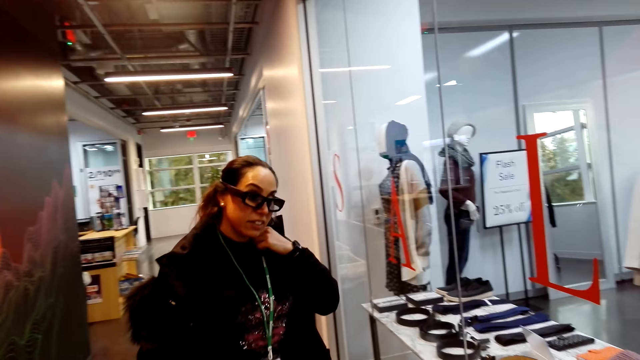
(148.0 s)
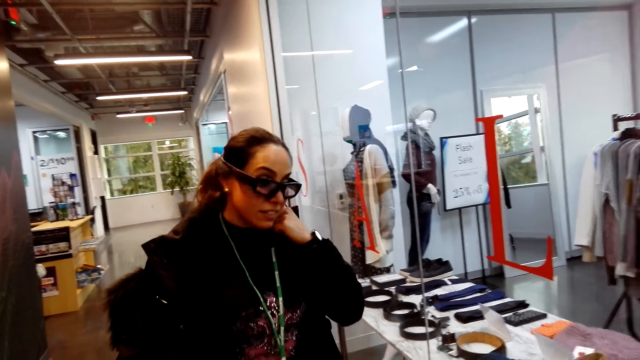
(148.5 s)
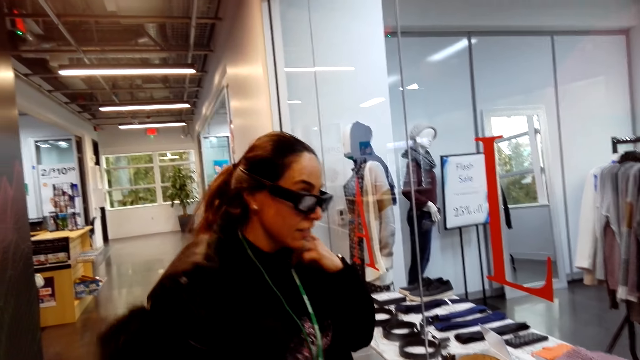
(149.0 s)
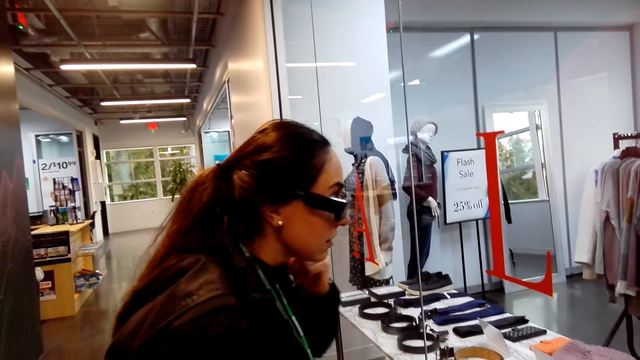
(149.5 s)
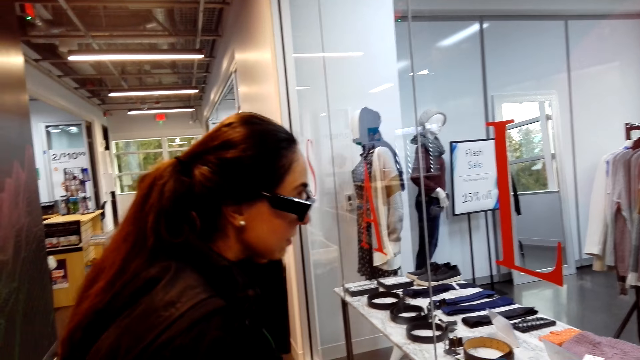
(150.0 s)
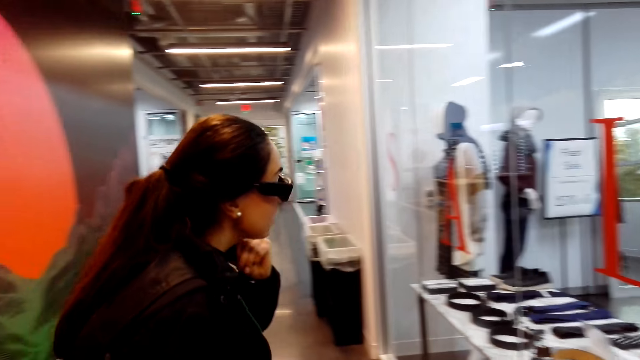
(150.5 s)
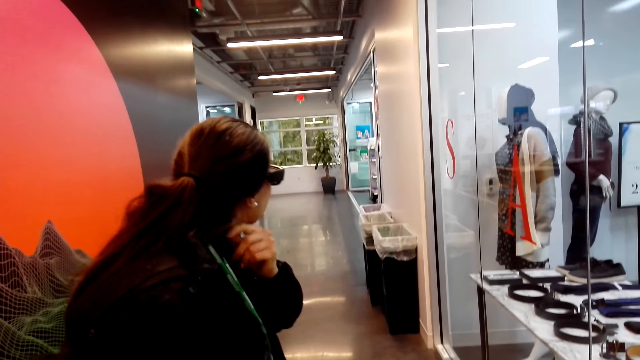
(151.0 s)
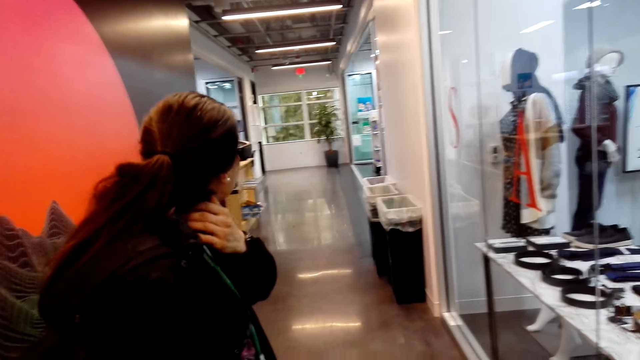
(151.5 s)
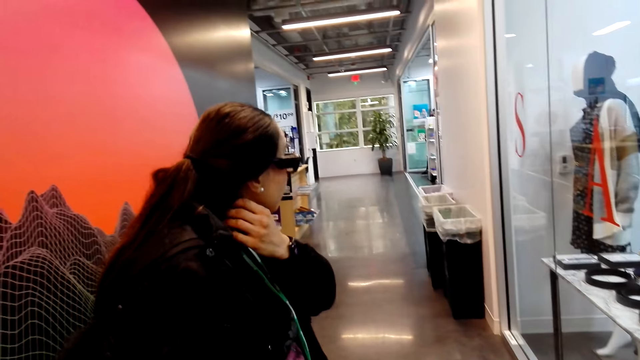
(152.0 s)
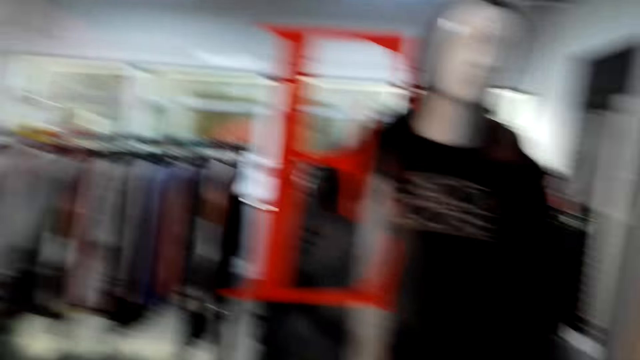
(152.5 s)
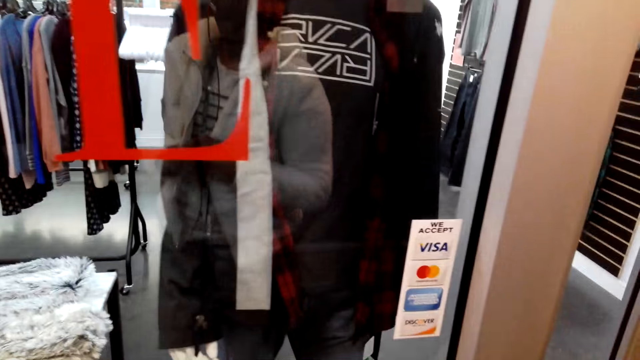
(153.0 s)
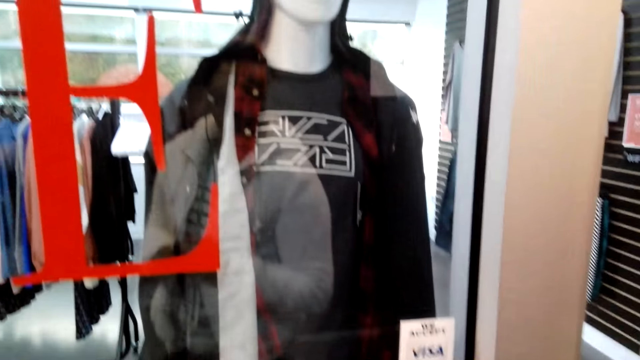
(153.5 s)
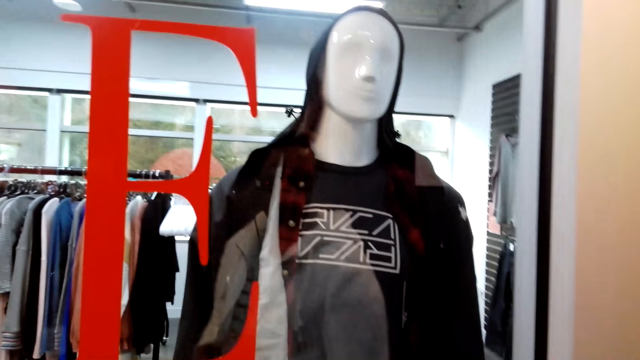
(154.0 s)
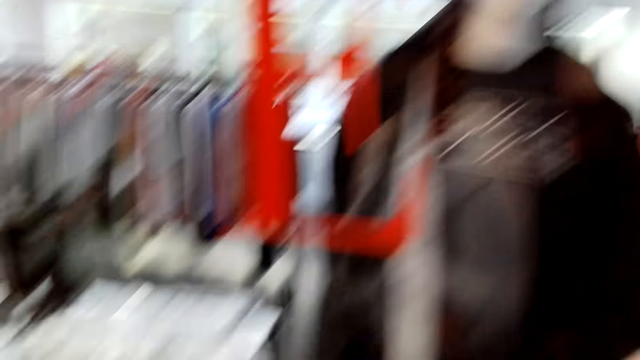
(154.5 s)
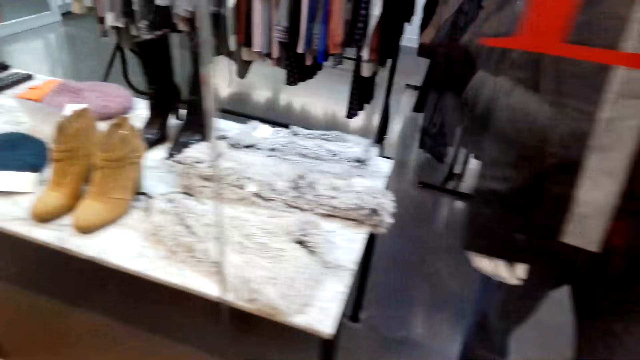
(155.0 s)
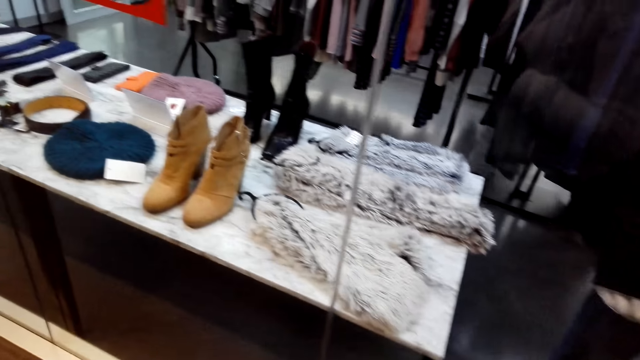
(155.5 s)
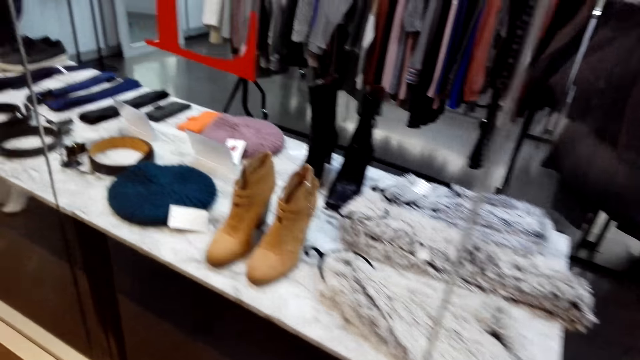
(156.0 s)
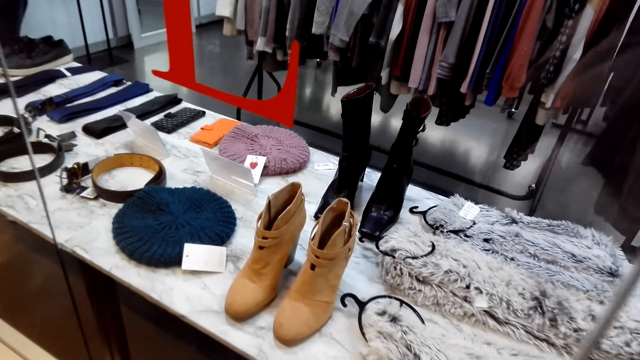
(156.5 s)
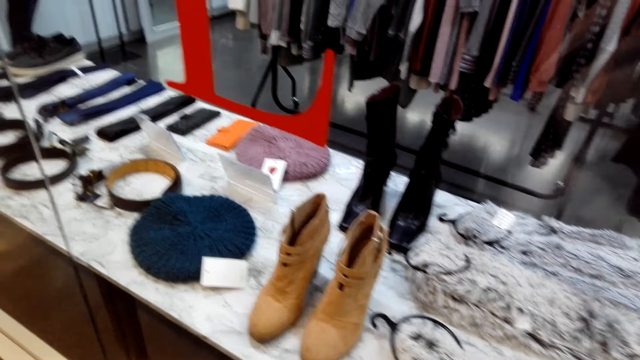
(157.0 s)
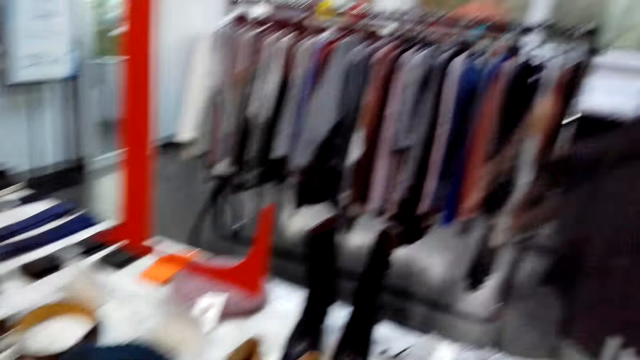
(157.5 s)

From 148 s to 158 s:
A woman moves around. The camera wearer talks to the woman. They look around.

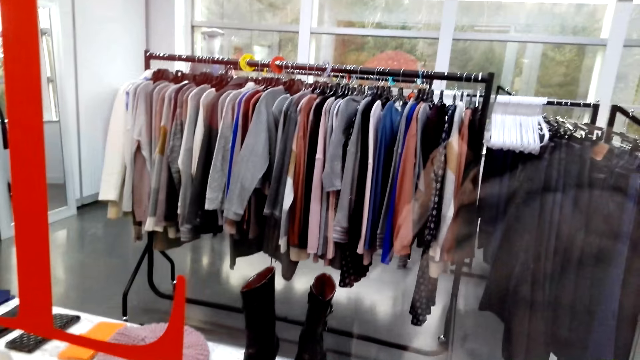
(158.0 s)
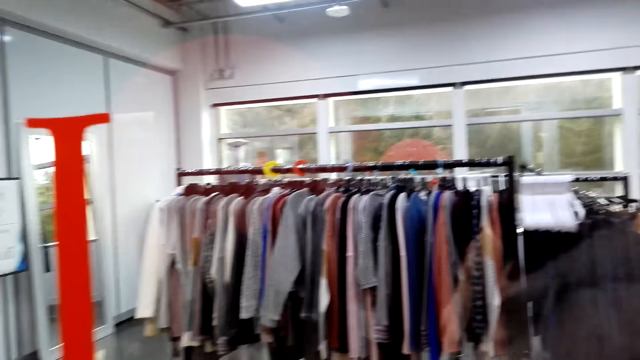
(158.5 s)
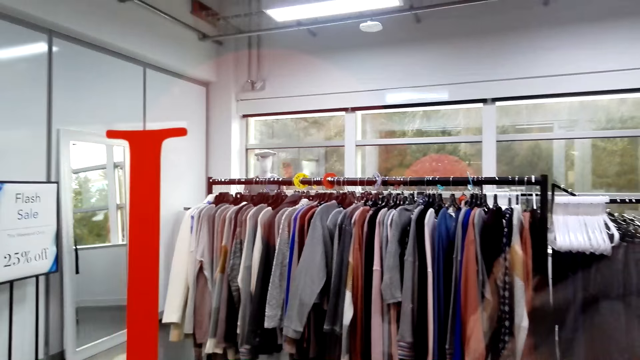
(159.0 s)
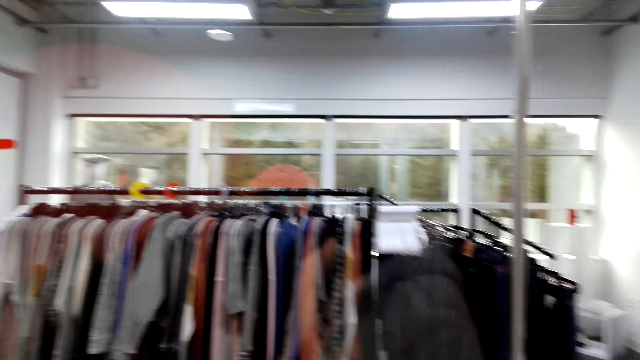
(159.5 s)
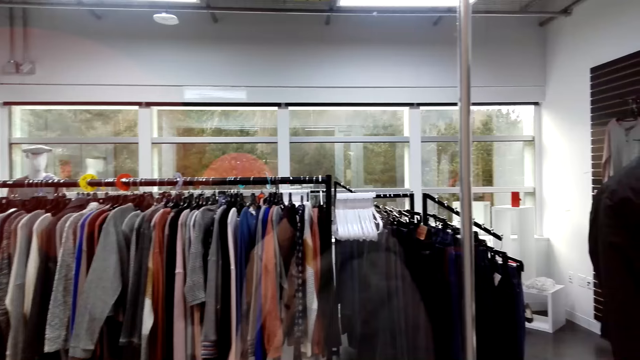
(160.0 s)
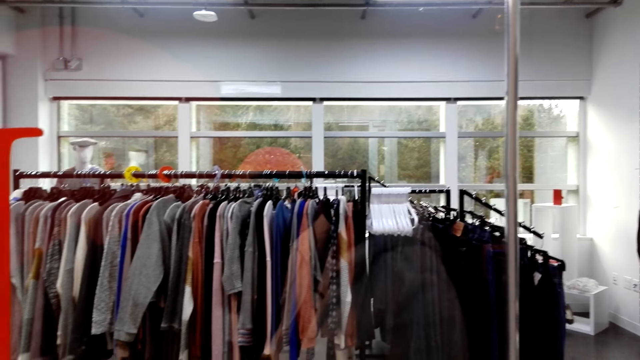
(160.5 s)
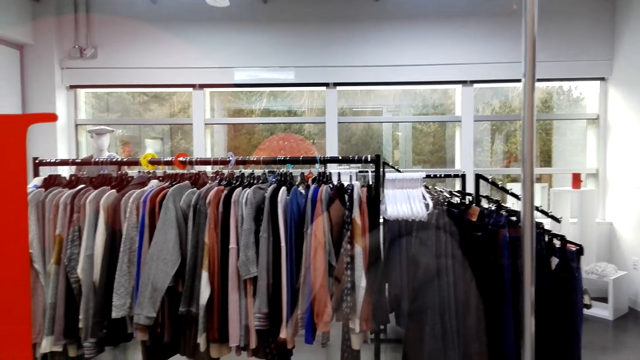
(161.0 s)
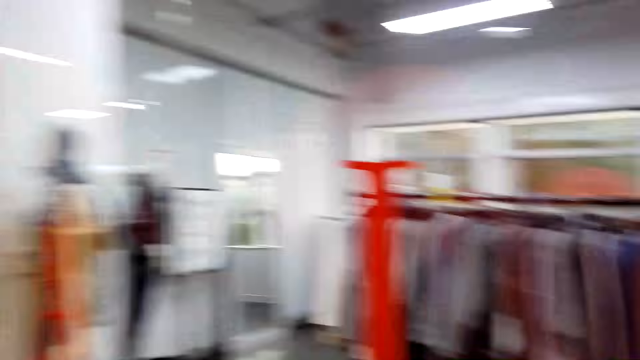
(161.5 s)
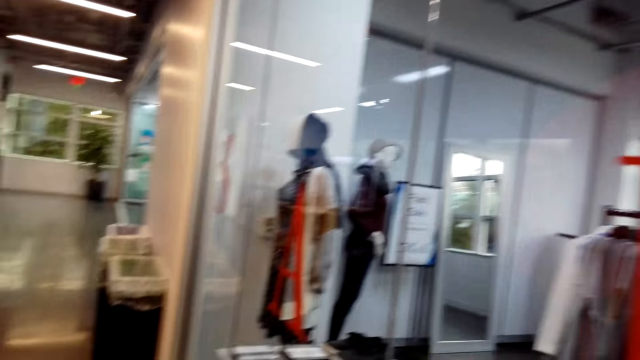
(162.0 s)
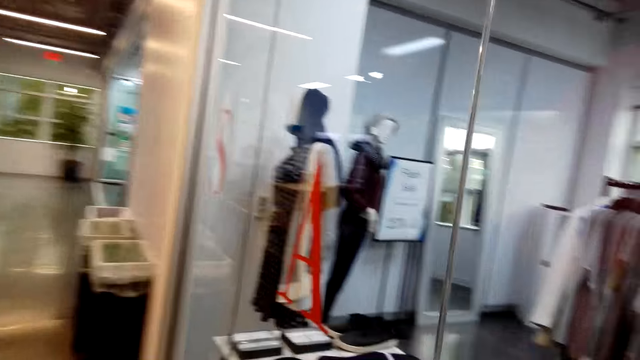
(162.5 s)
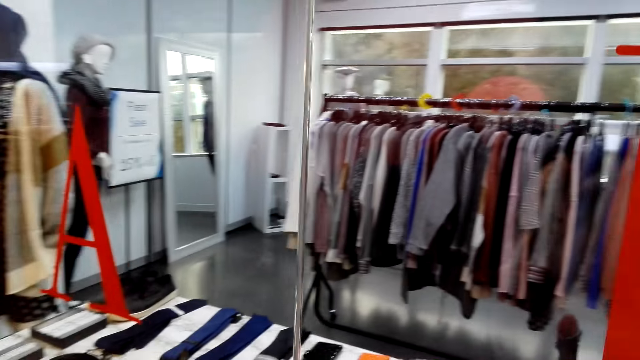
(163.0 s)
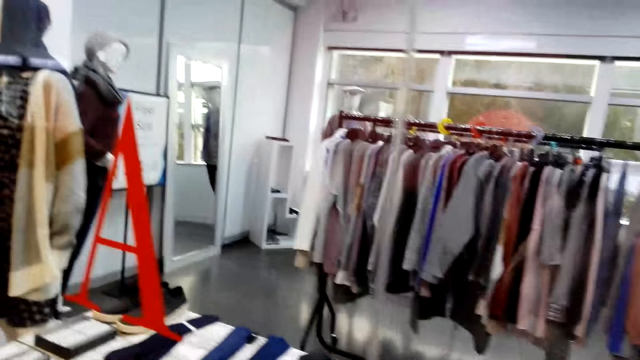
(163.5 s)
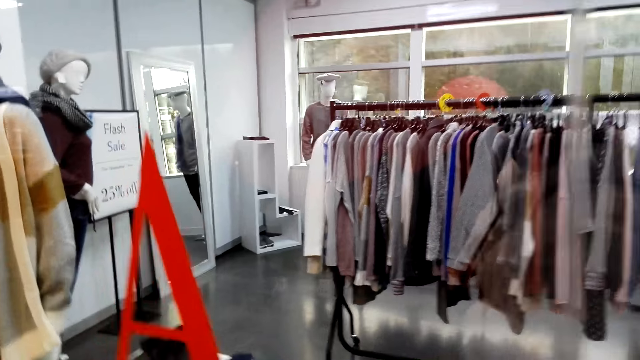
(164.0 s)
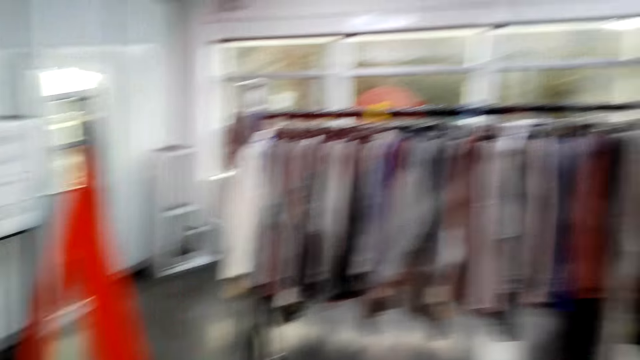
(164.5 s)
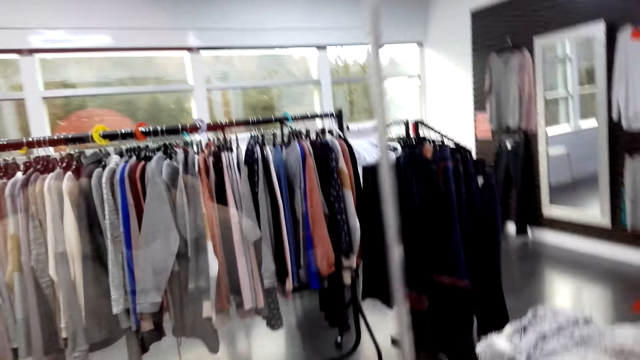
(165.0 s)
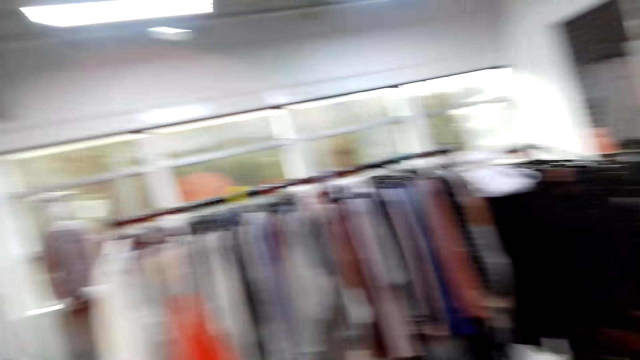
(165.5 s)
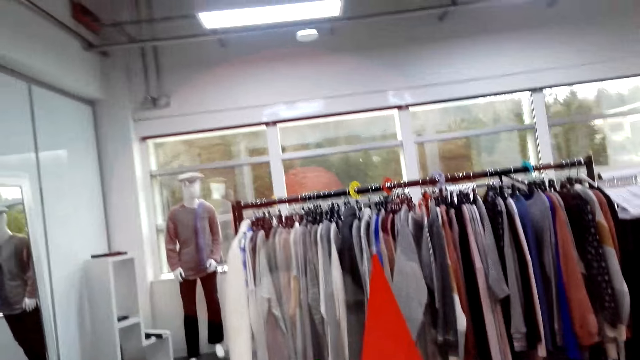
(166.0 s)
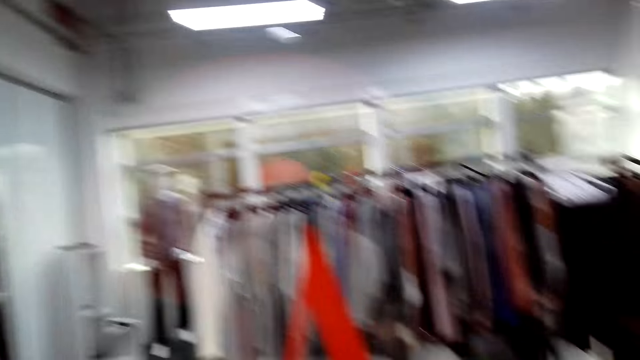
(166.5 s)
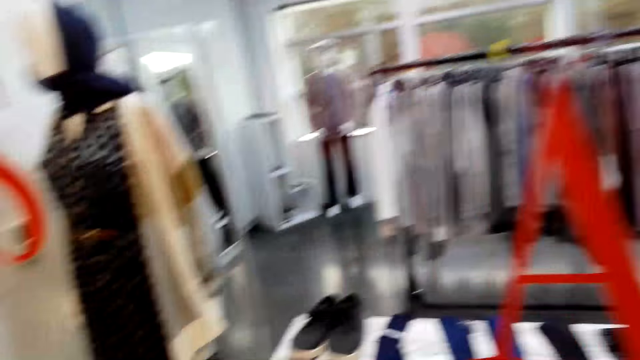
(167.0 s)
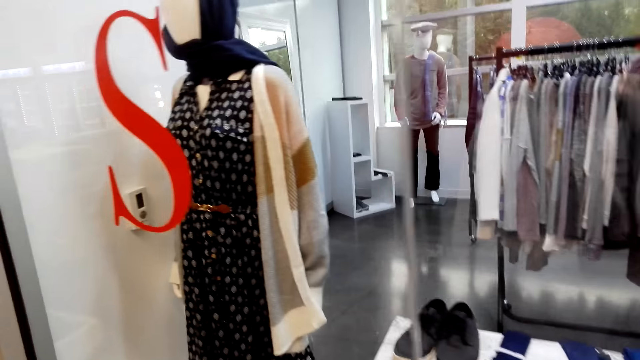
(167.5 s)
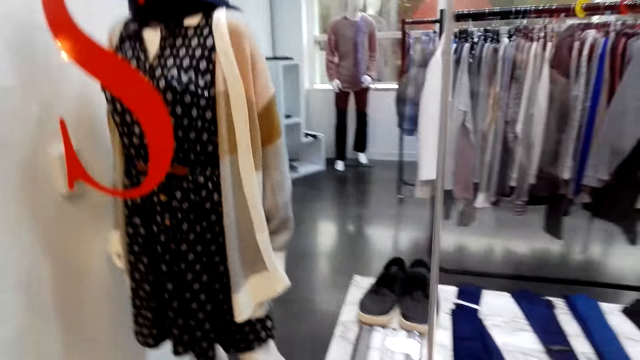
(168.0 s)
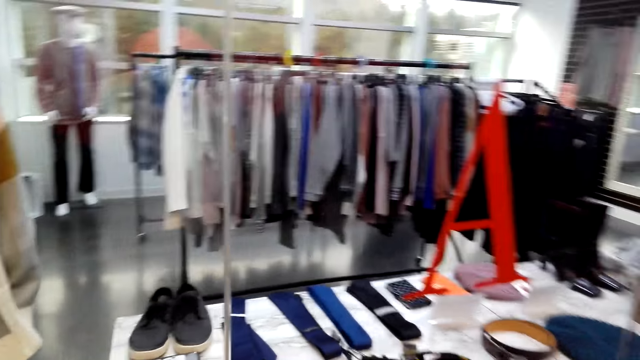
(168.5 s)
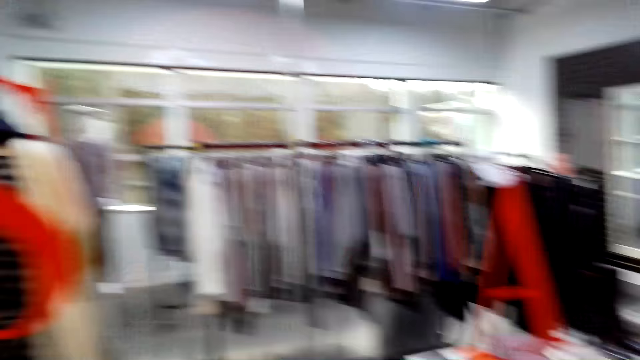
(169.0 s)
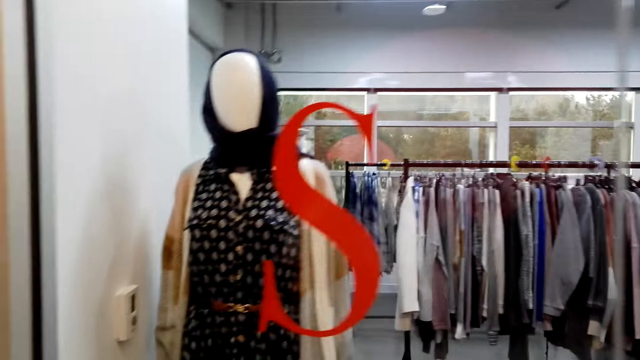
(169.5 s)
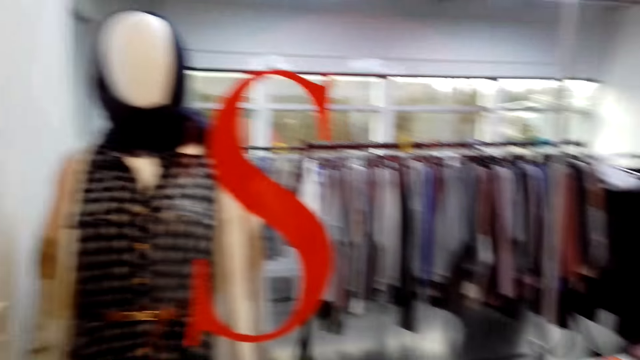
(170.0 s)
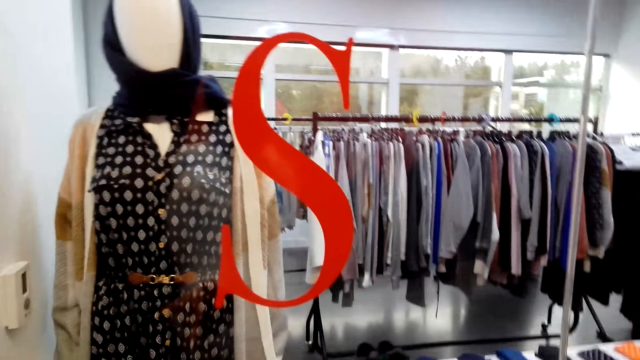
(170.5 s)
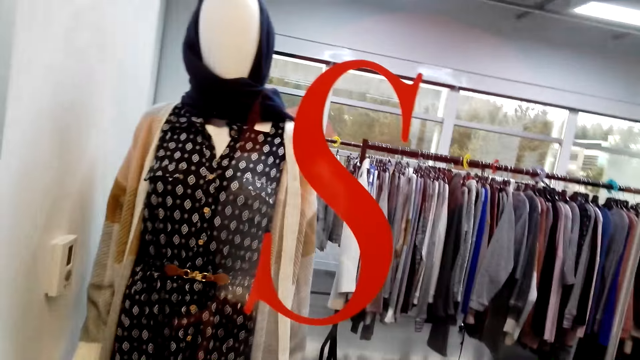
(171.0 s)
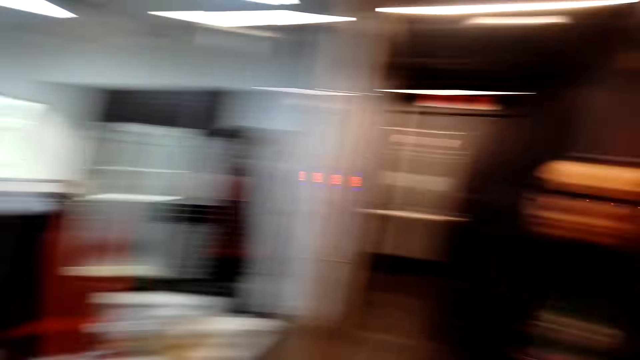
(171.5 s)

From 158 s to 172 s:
The camera wearer stares at the boots. They walk to the corner. They stare at the dress.
